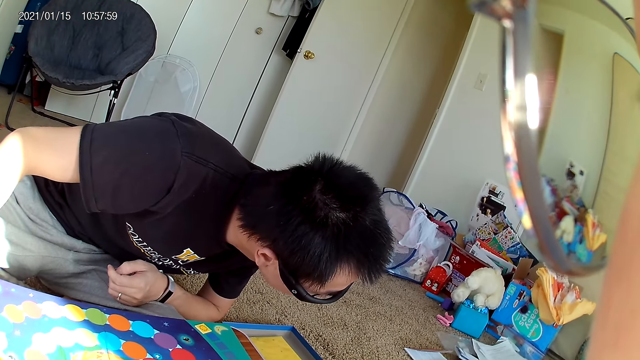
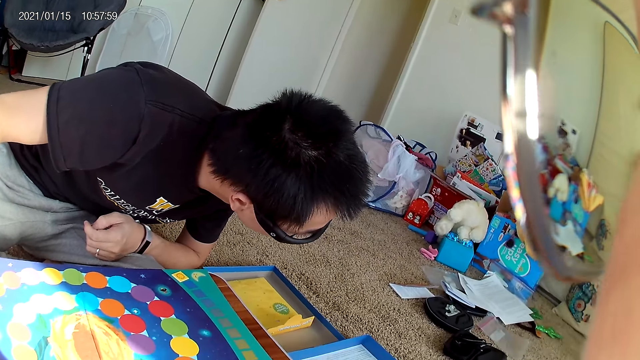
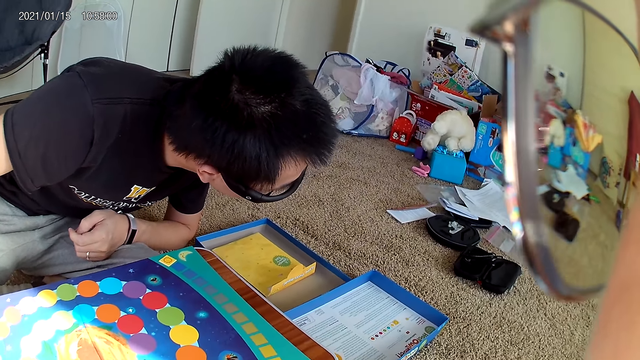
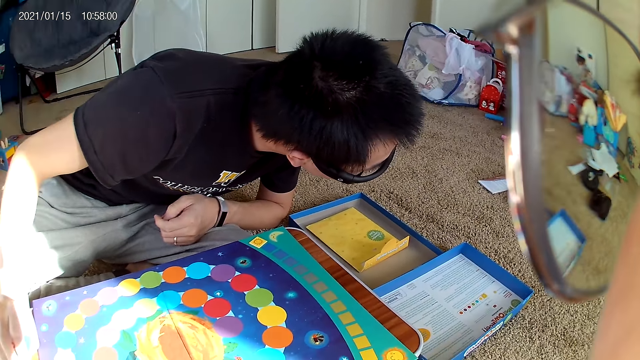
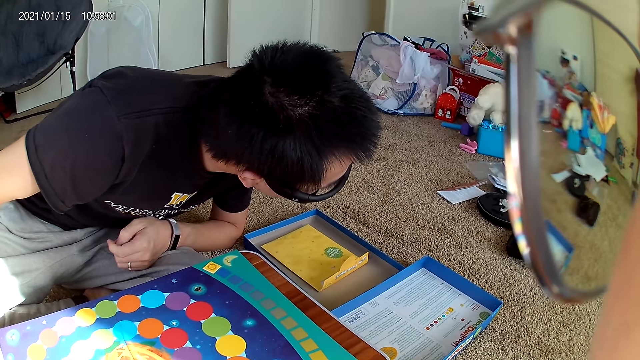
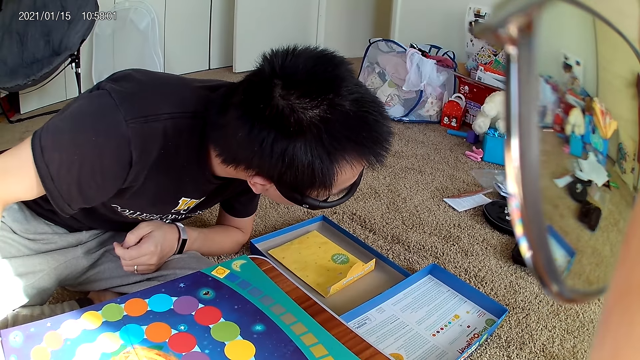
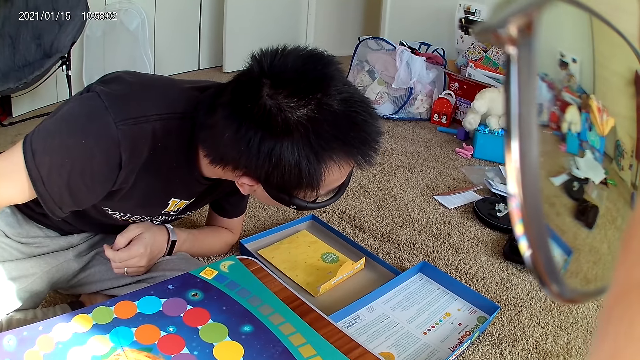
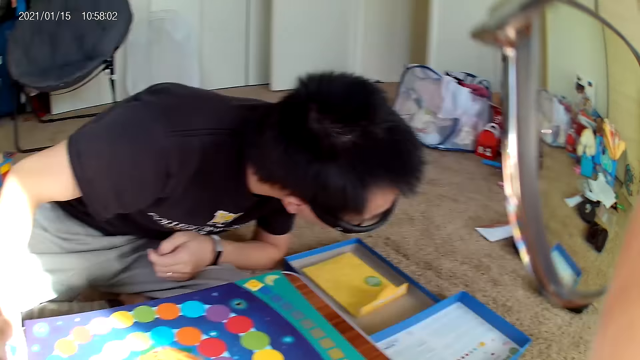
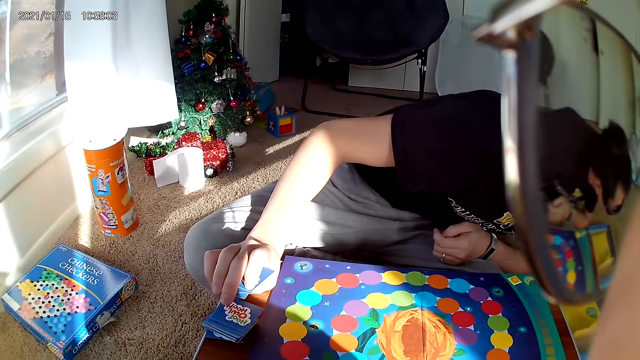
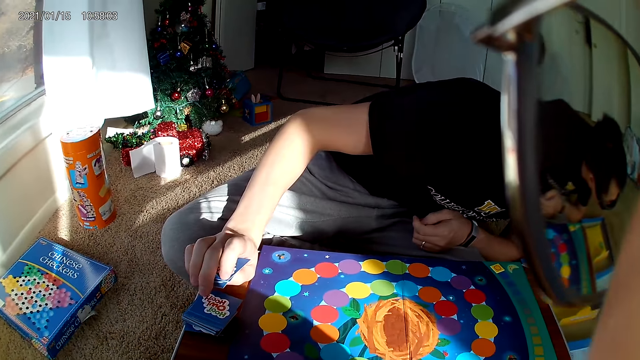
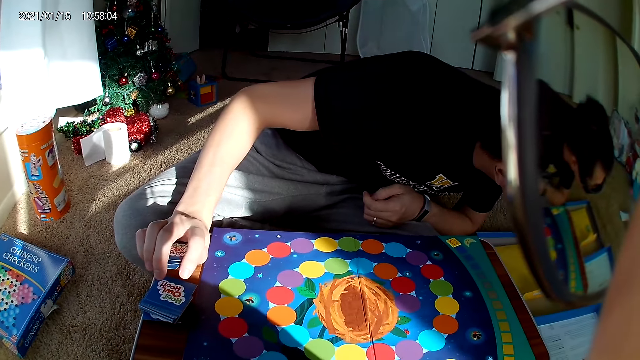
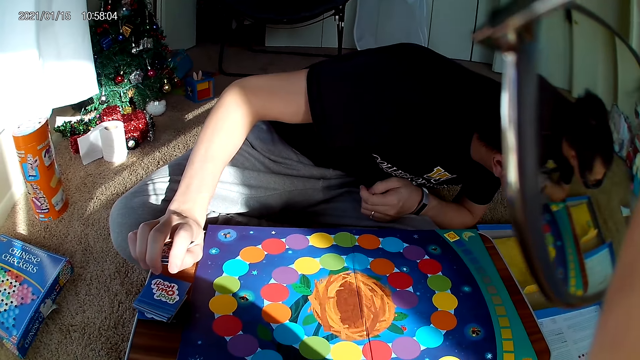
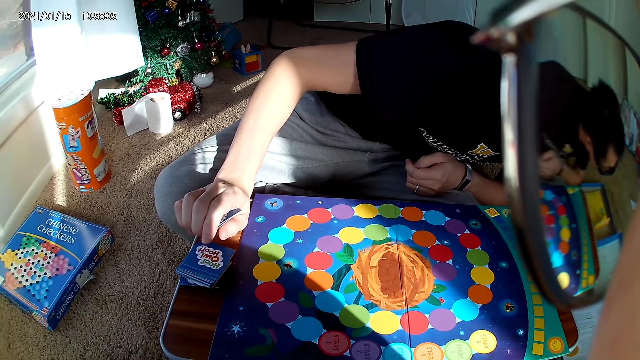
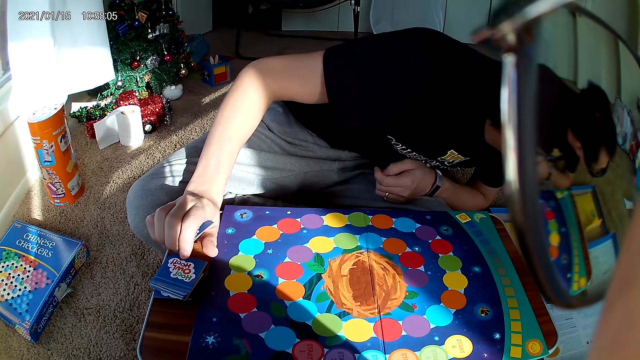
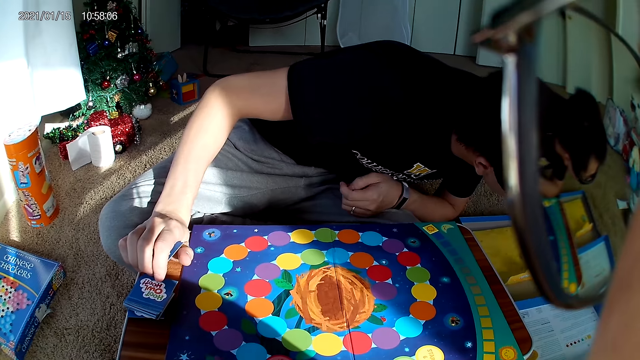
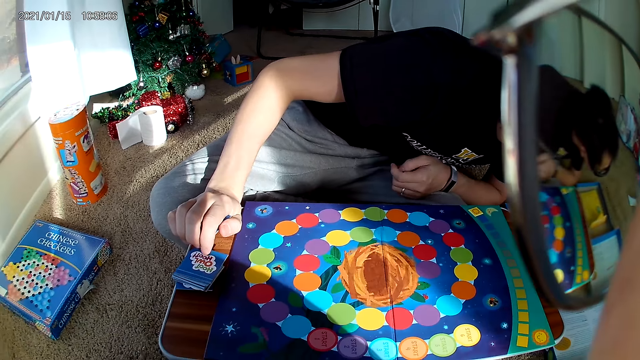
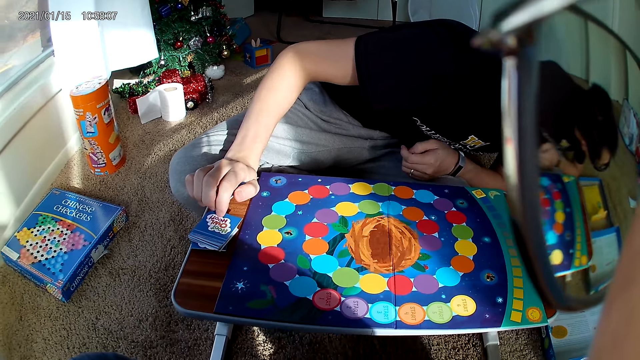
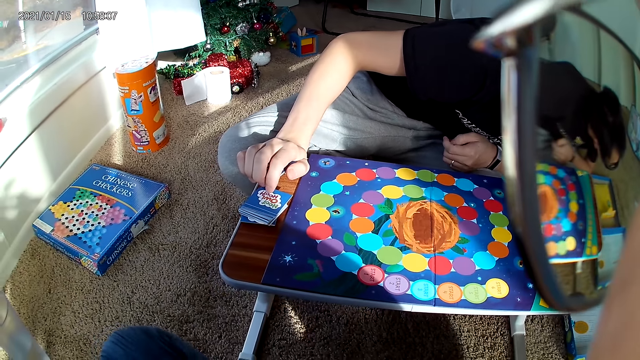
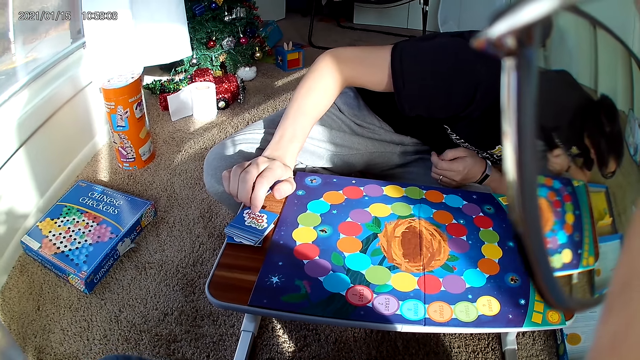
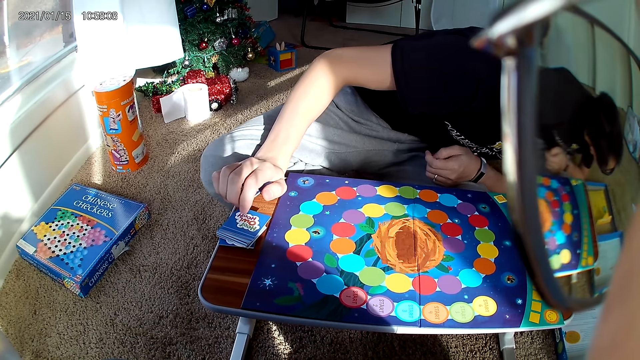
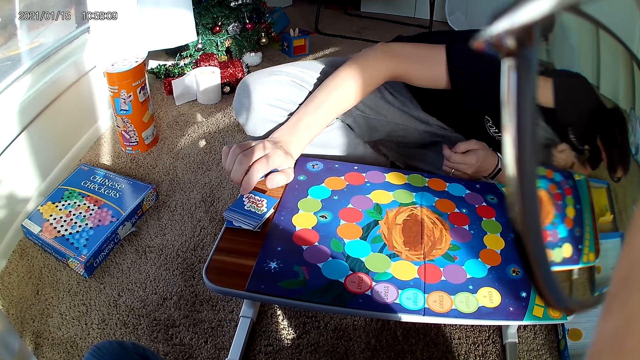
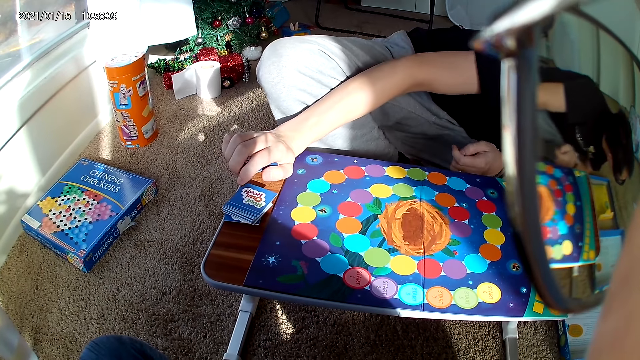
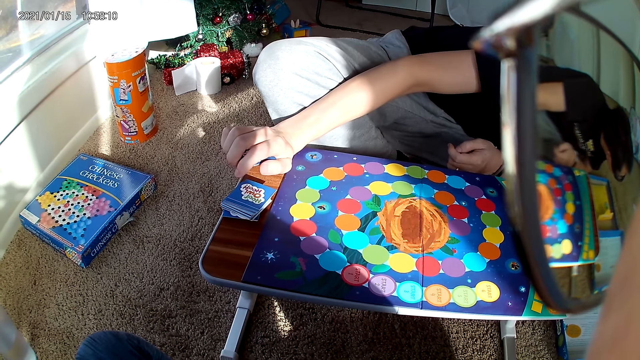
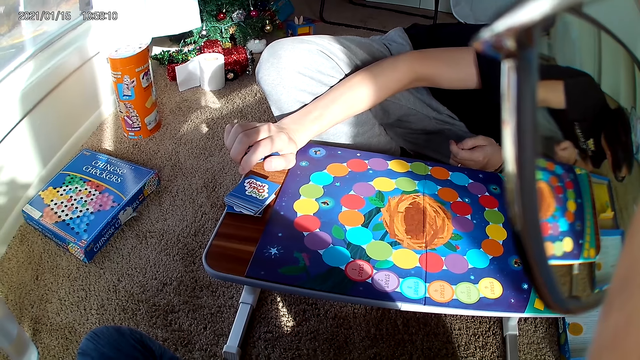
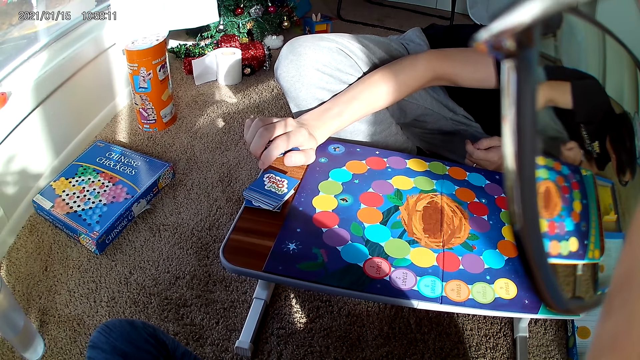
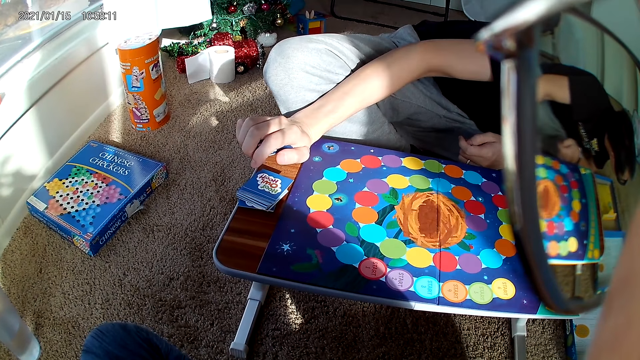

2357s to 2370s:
The camera wearer looks at the game board at the table.

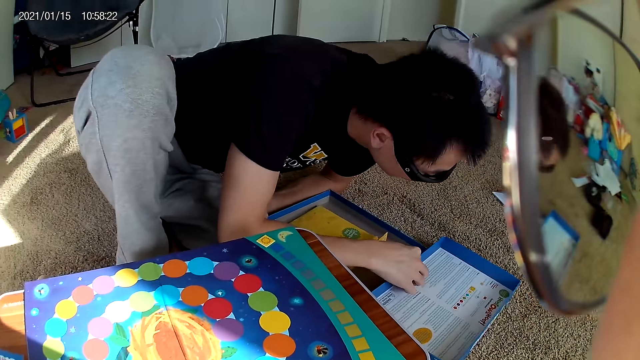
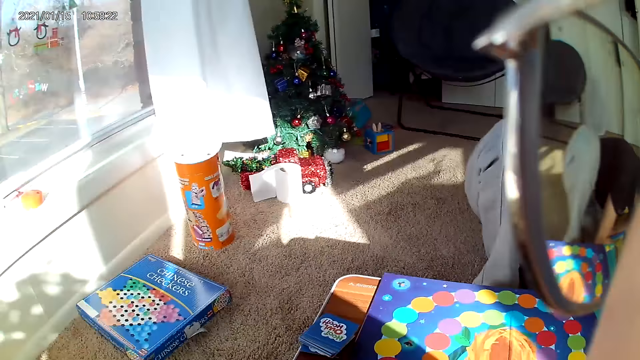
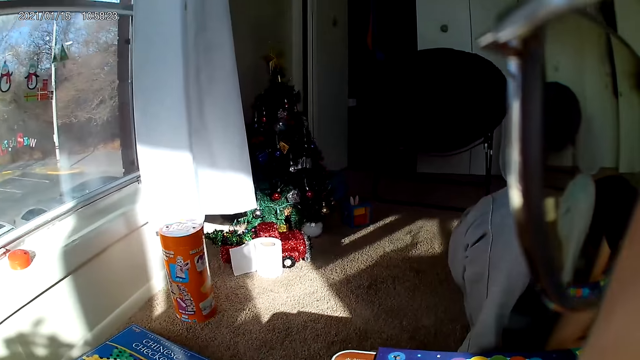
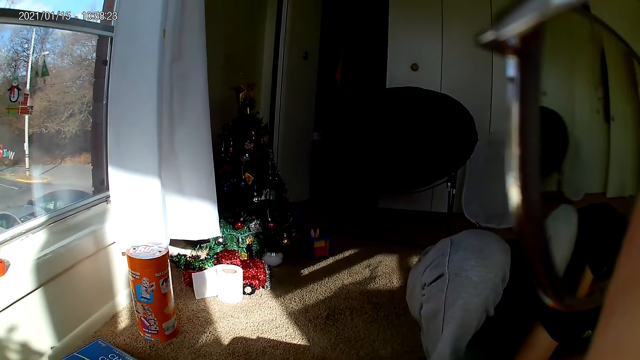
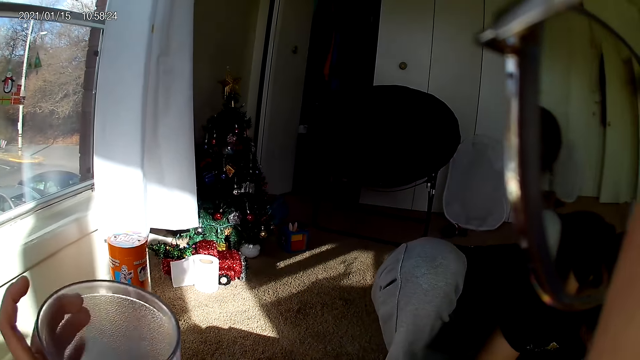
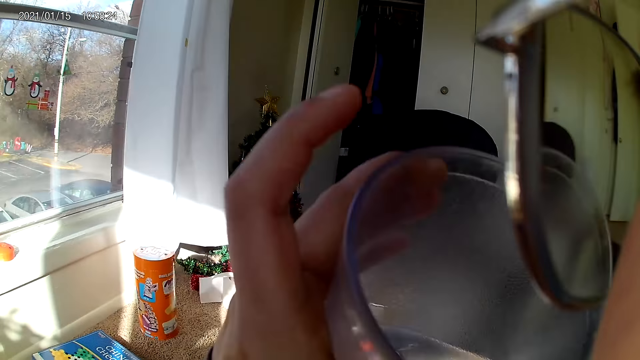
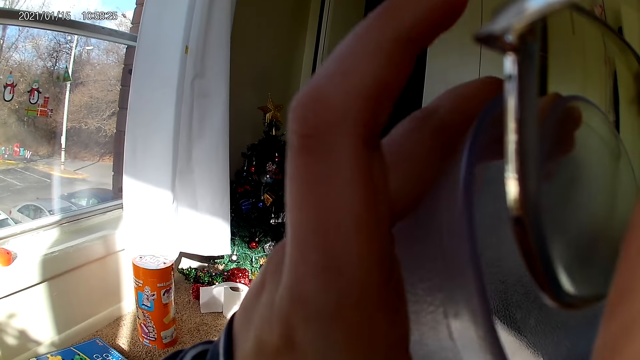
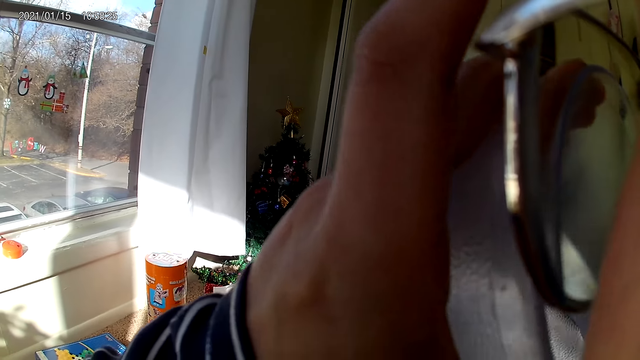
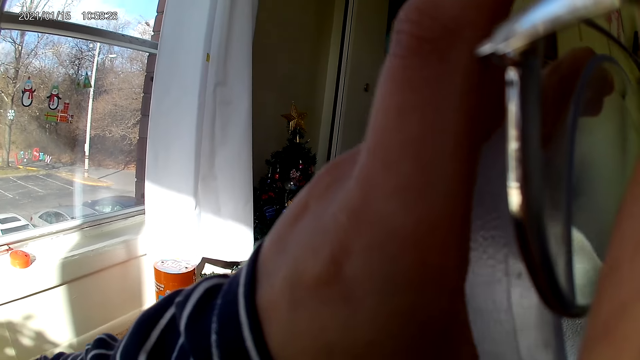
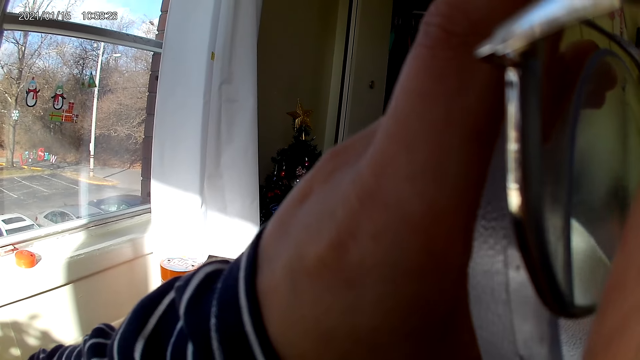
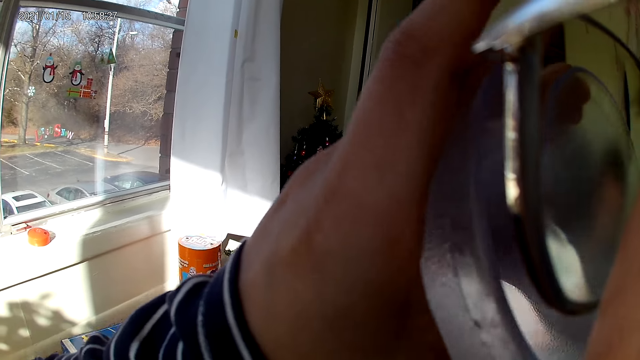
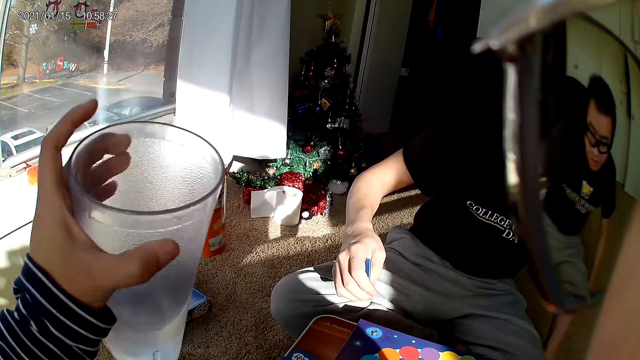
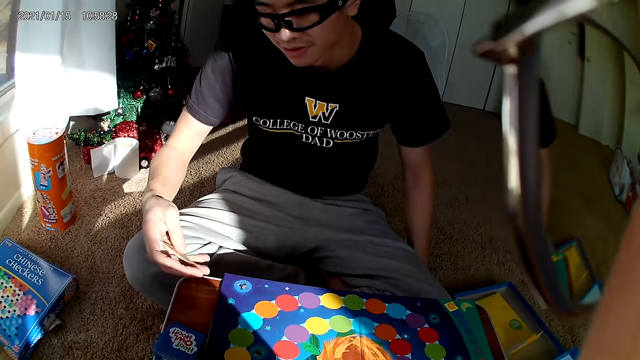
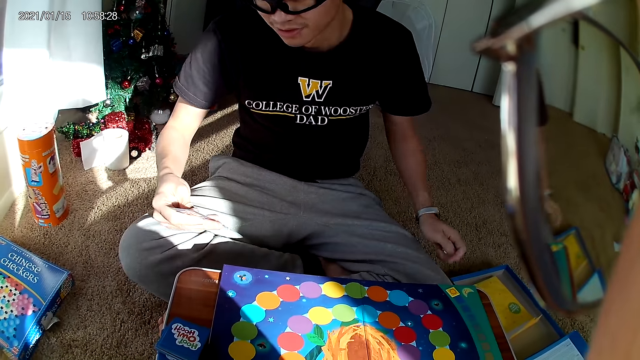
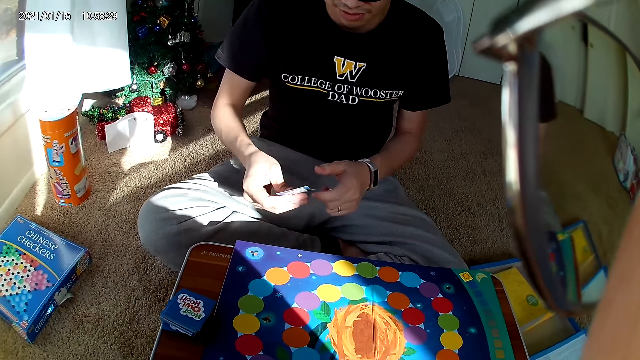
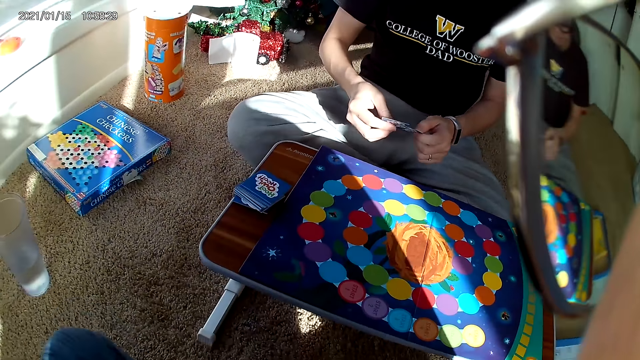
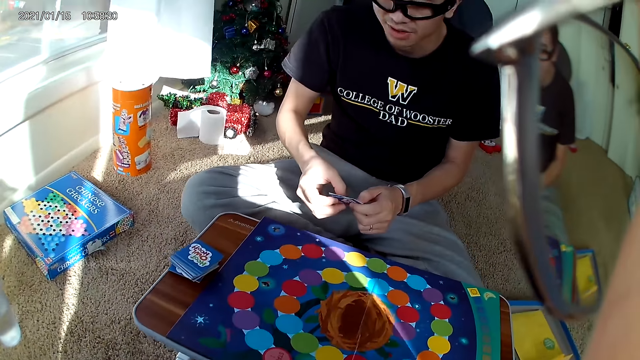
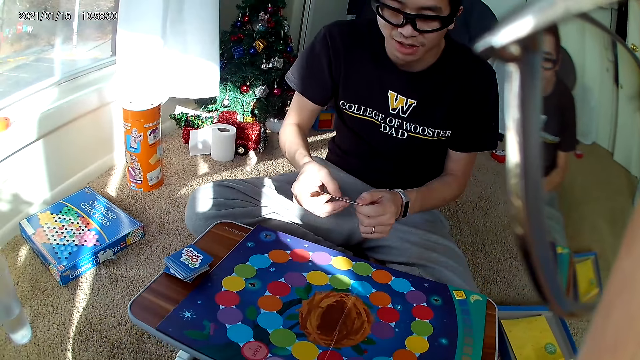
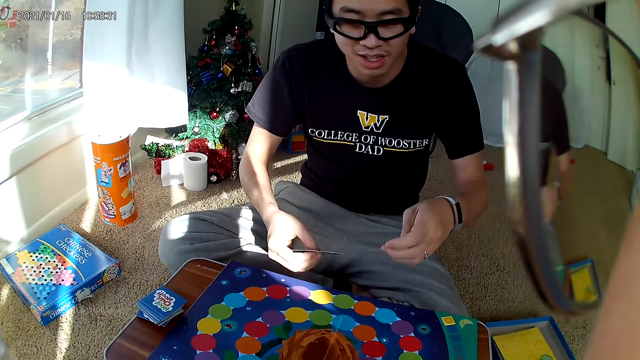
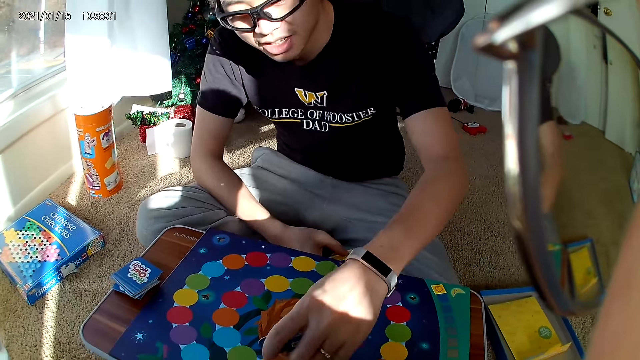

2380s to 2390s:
The man pulls the carton on the rug towards him and holds the box of hoot owl hoot board game on the floor. The camera wearer looks on the other side of the room. They pick a cup. They drink water from the cup. They put the cup down.
